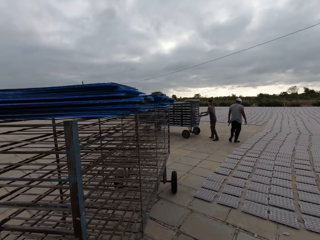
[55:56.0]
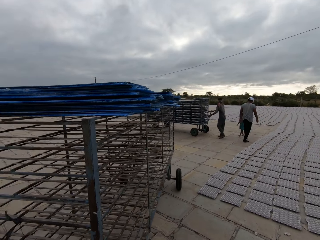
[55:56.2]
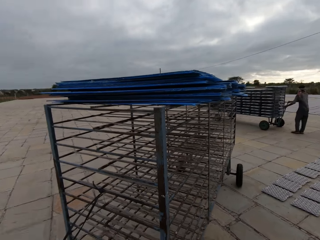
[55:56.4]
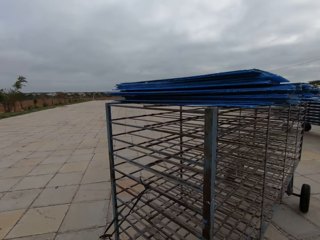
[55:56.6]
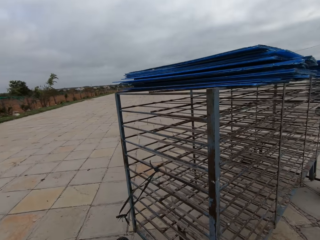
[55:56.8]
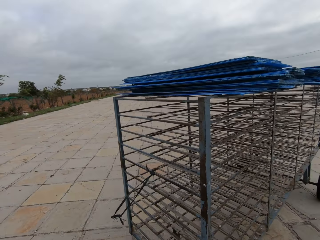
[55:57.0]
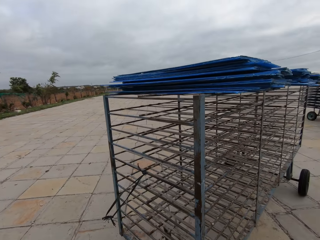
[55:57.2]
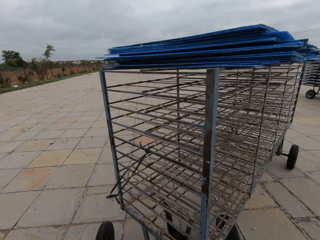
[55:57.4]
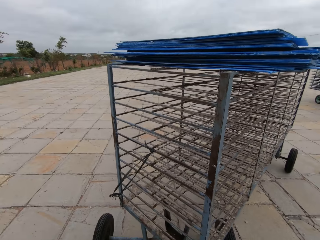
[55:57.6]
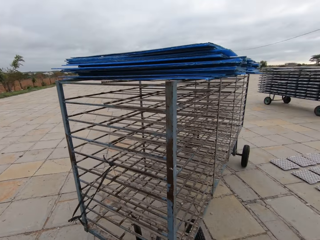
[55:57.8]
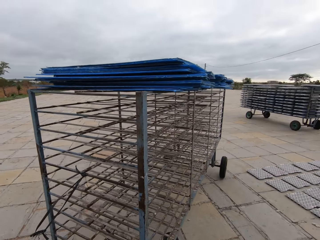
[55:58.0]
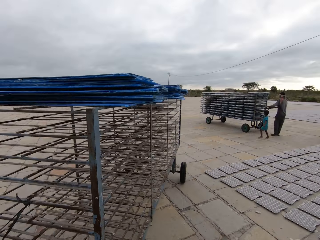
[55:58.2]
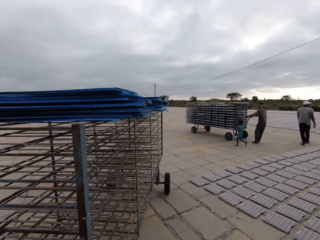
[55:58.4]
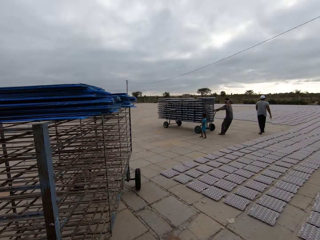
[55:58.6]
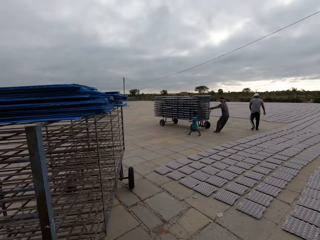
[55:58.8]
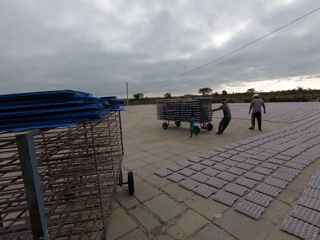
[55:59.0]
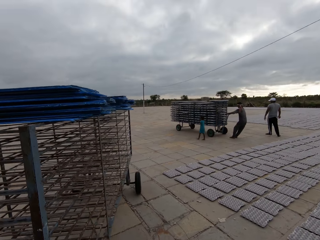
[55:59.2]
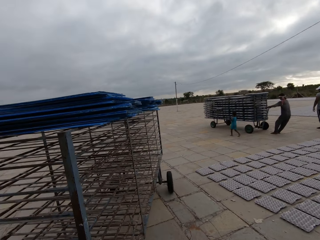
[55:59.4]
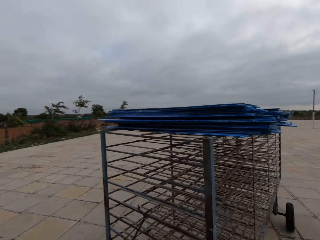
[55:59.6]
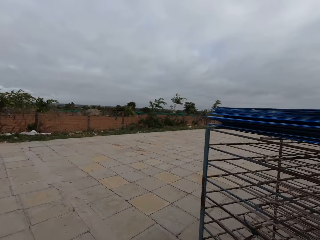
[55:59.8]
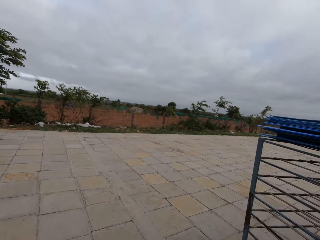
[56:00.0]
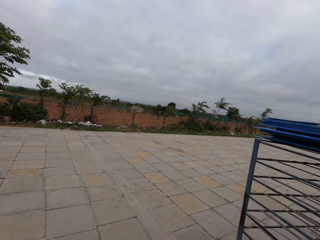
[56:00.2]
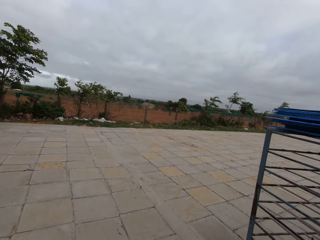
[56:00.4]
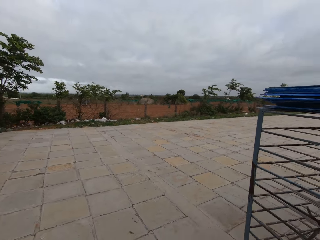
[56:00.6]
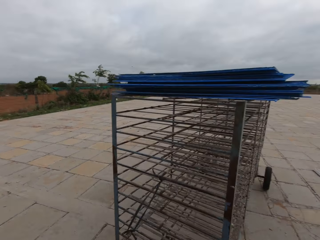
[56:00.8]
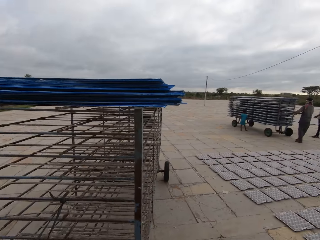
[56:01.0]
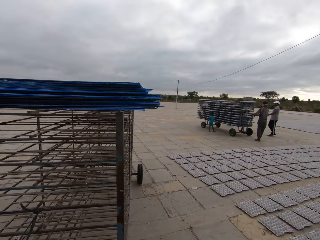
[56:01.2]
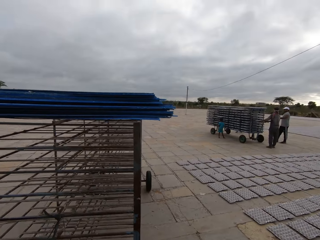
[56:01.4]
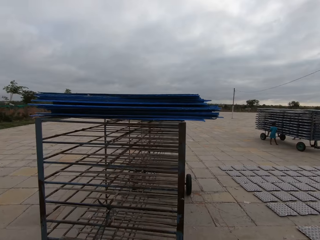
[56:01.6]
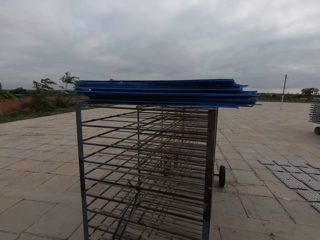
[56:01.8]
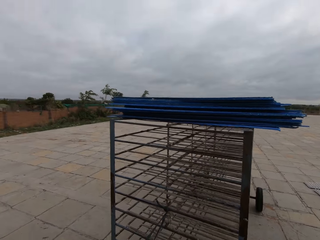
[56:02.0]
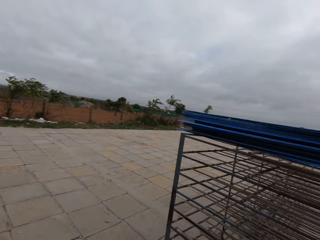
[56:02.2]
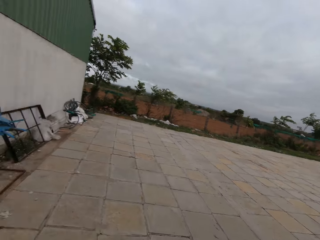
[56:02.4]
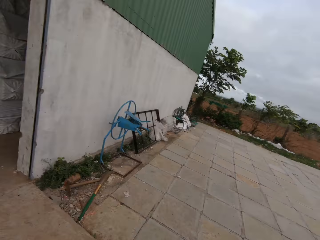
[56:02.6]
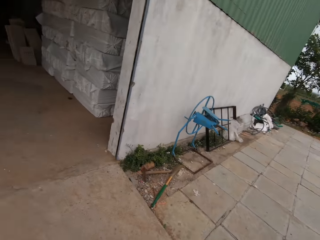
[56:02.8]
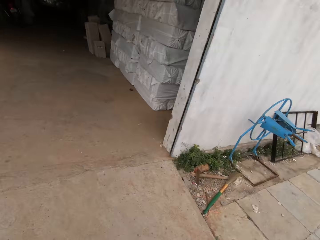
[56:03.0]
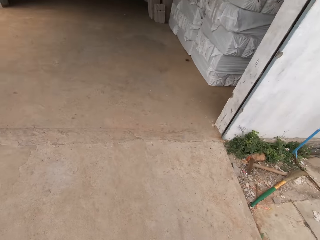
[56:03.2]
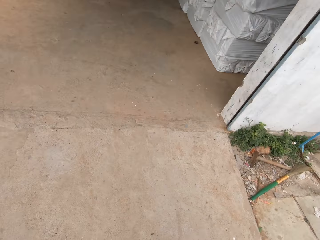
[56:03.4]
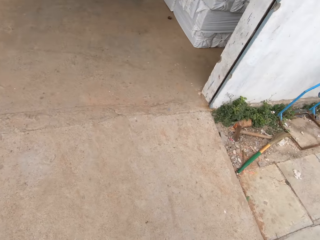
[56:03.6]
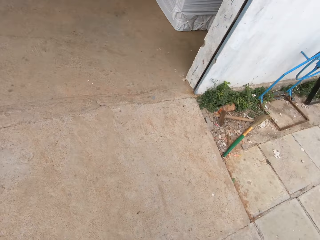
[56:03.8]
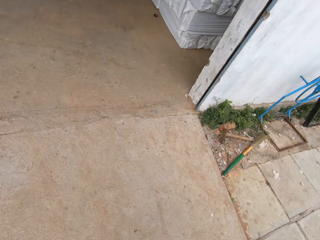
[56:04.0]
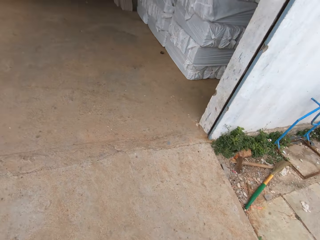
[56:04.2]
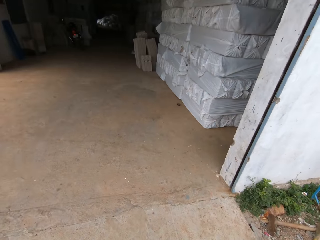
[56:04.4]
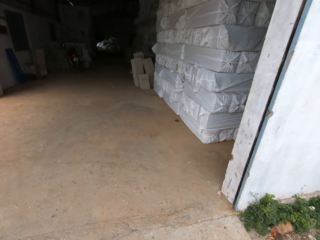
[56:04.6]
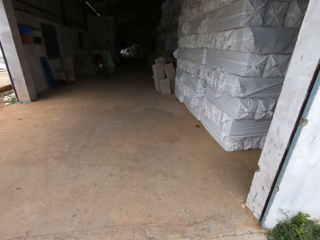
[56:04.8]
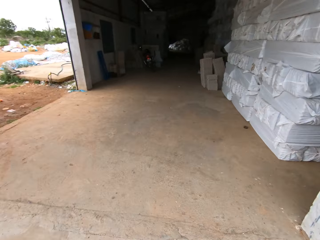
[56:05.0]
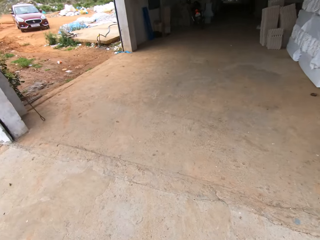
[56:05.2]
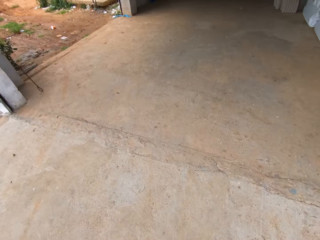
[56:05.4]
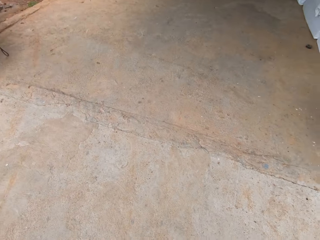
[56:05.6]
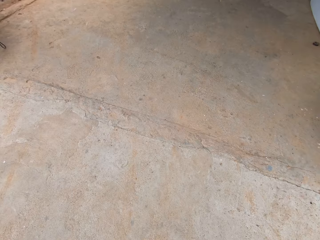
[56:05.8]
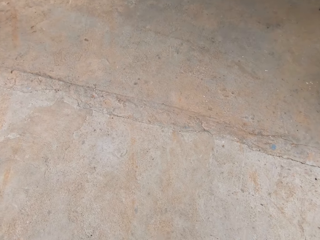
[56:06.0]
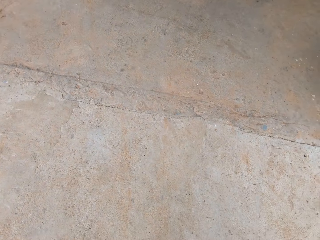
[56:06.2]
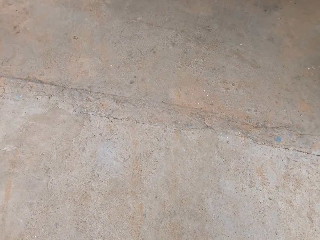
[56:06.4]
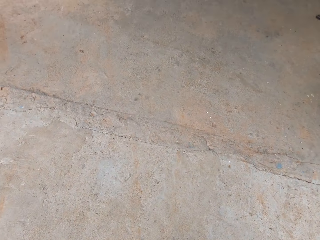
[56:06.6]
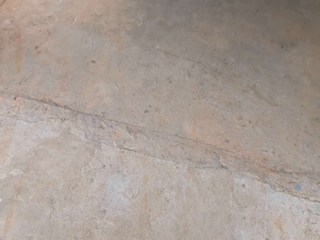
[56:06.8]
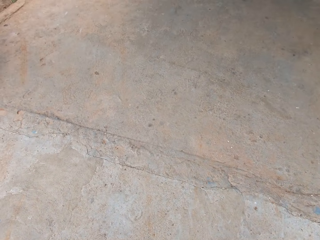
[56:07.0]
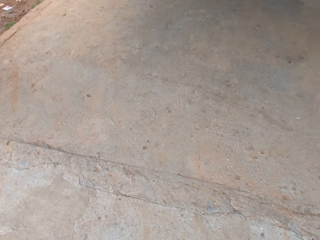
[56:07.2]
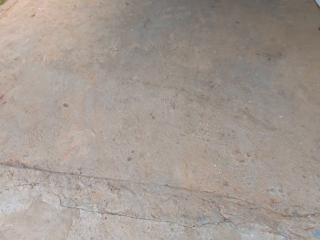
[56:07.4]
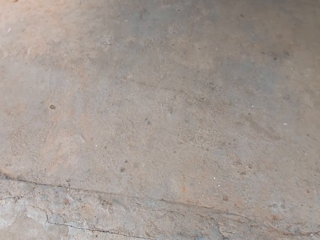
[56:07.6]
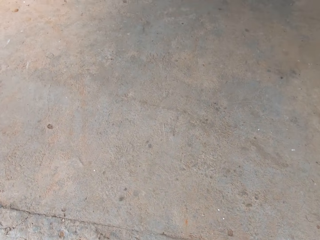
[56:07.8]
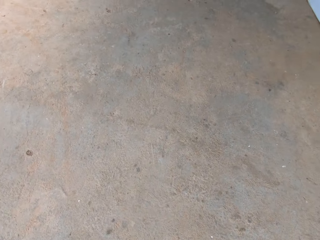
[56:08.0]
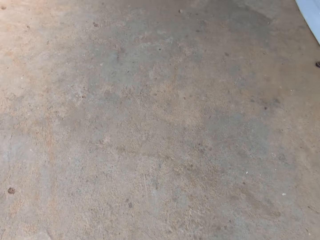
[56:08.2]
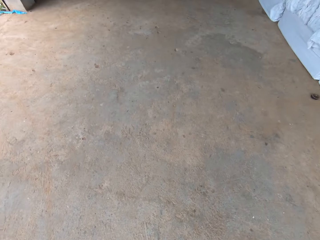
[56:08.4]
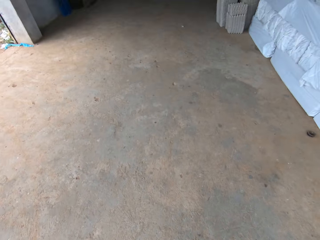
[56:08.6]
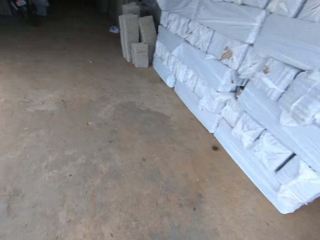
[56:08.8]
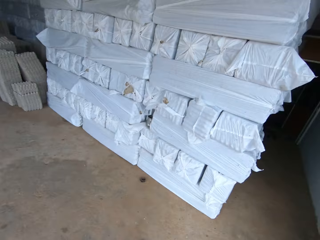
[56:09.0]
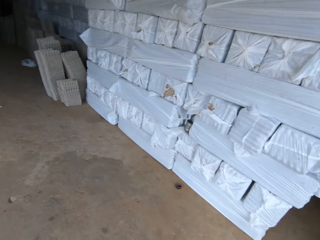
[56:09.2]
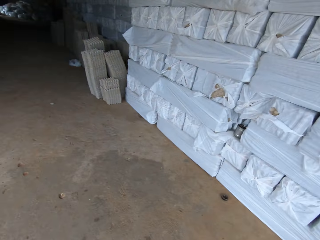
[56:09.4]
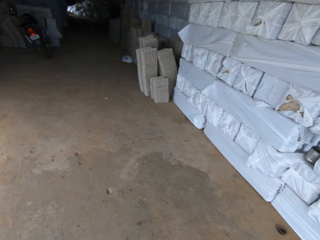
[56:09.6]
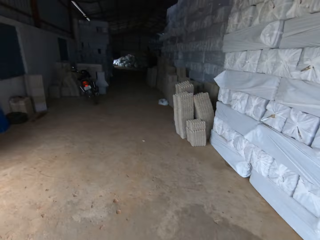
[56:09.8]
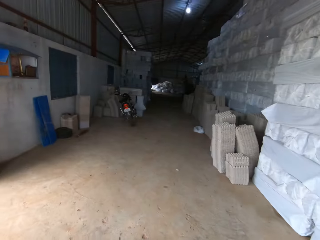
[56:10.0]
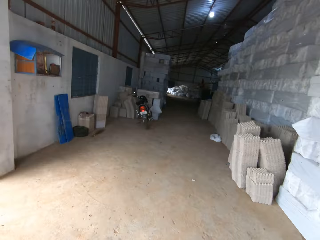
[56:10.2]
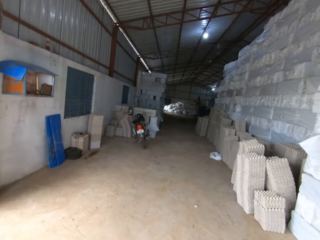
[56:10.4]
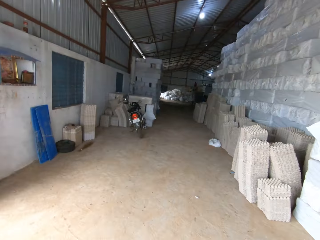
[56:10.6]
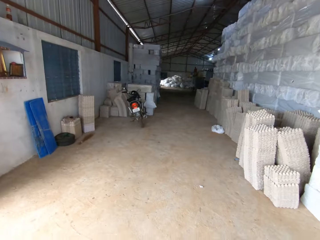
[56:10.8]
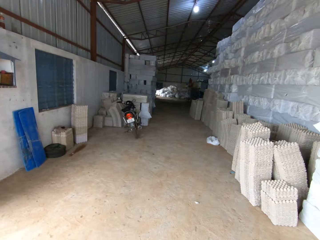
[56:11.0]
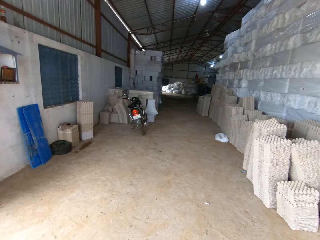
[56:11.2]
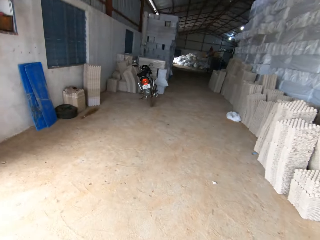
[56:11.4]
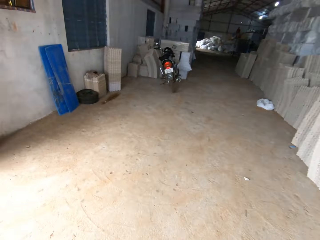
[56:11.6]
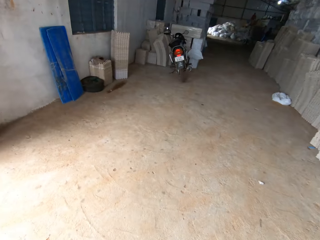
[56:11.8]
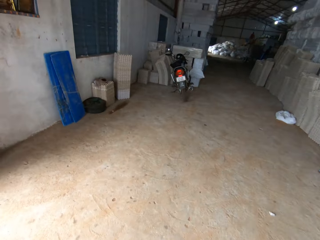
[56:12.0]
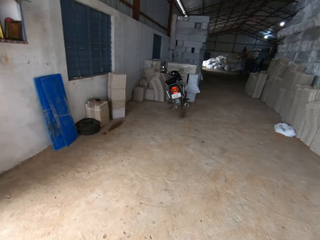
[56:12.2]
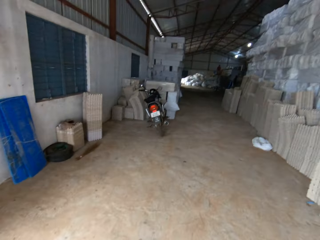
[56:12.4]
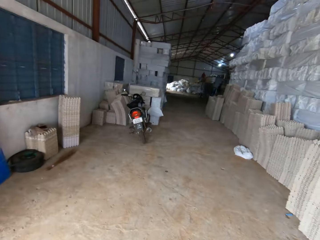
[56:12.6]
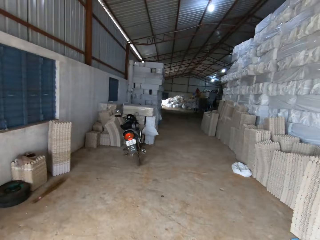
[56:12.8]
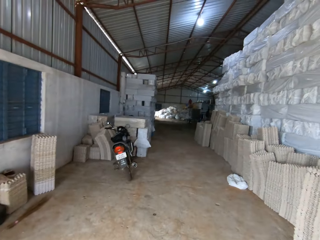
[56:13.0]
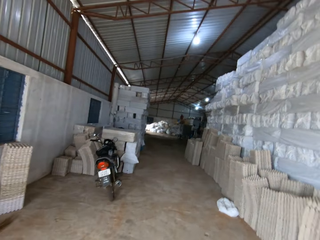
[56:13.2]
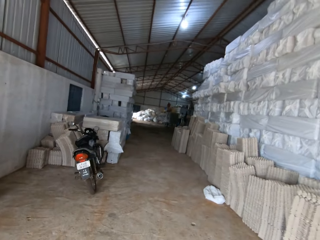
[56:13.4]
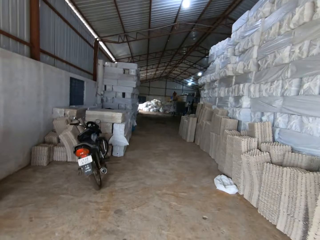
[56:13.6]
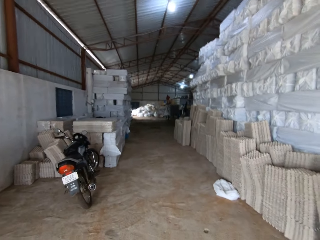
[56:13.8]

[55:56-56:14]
The camera wearer moves the trolley to the hall.

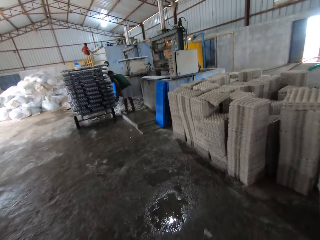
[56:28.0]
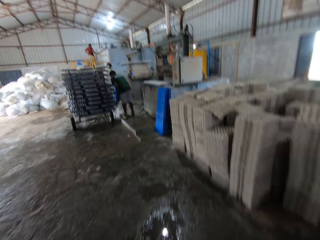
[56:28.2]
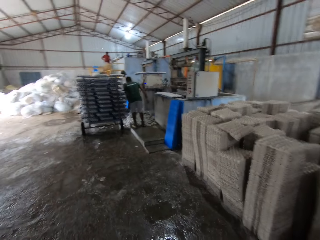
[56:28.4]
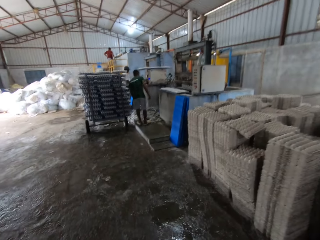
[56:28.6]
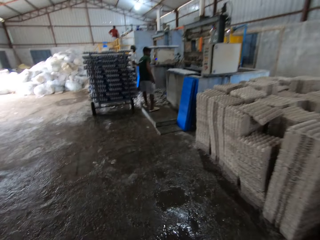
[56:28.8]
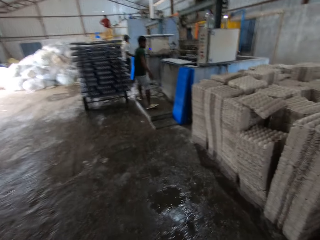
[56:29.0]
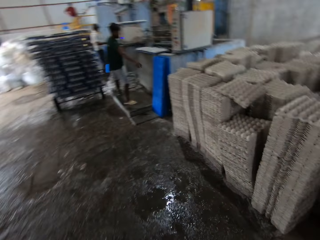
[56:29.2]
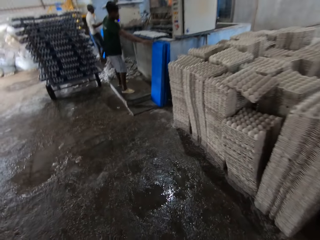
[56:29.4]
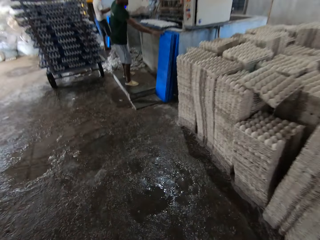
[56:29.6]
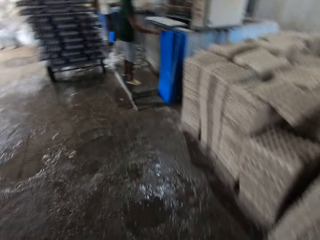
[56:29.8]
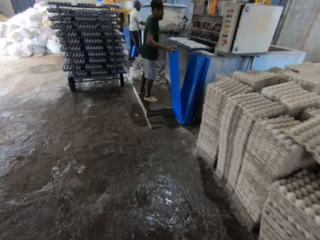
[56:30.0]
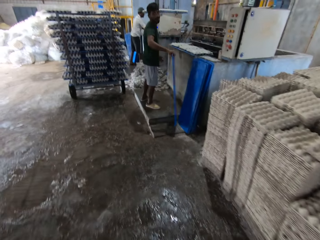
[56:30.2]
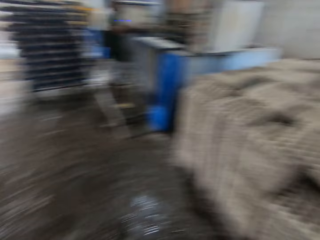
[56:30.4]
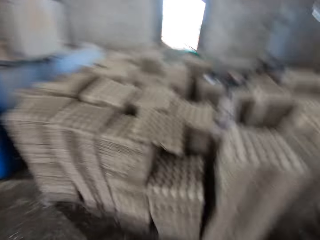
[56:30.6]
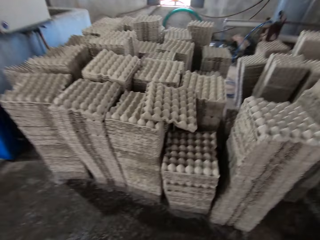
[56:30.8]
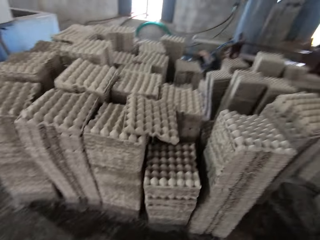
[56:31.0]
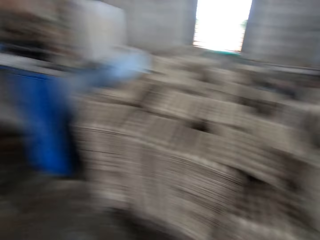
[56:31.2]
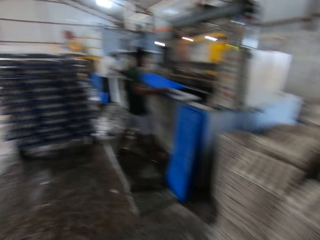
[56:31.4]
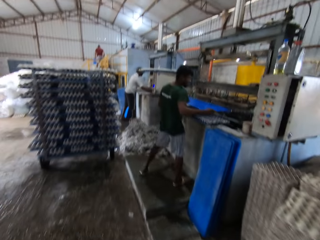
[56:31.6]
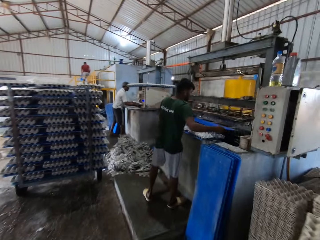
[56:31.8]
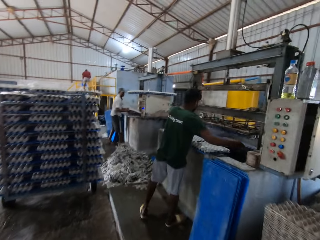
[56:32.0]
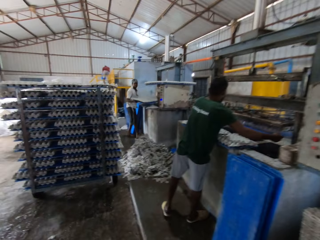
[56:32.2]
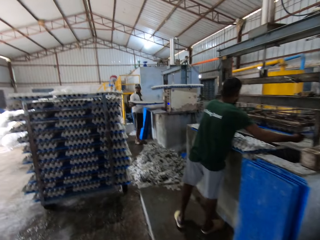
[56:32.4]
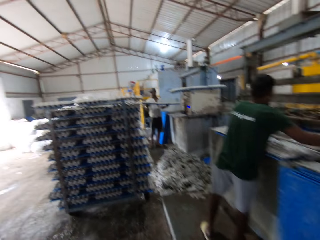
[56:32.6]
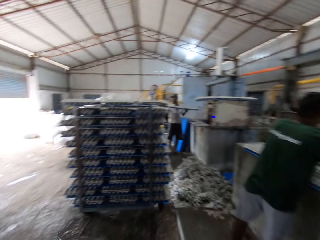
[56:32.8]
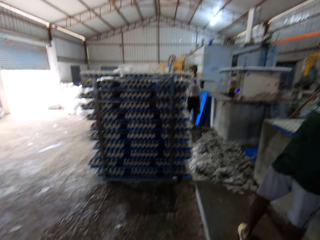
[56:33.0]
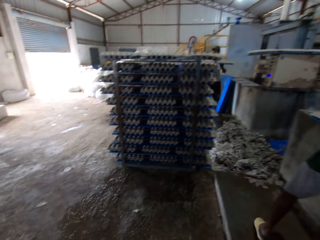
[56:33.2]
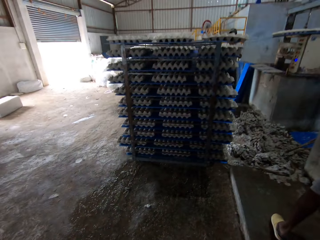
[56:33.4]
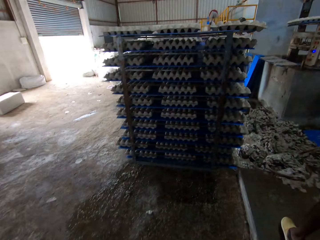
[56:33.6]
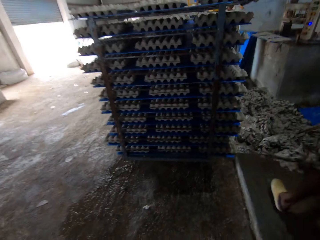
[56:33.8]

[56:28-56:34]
A man picks up a polypropylene plastic from the floor with his right hand. The man inserts the polypropylene plastic into an egg crate machine with both hands.
